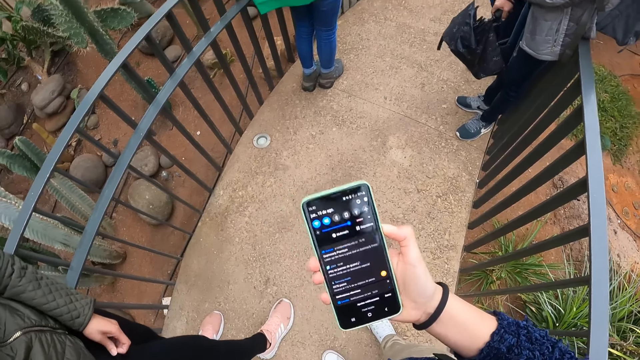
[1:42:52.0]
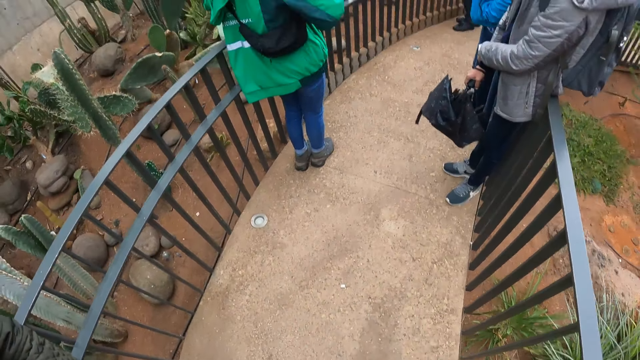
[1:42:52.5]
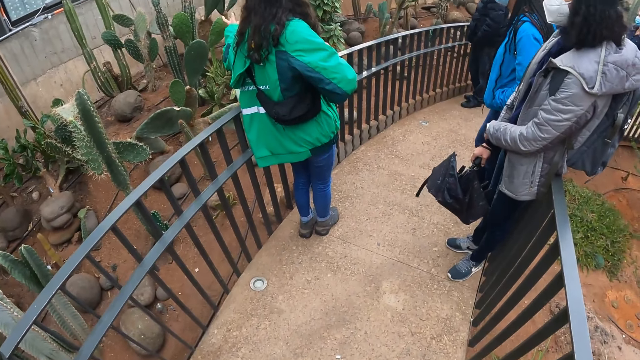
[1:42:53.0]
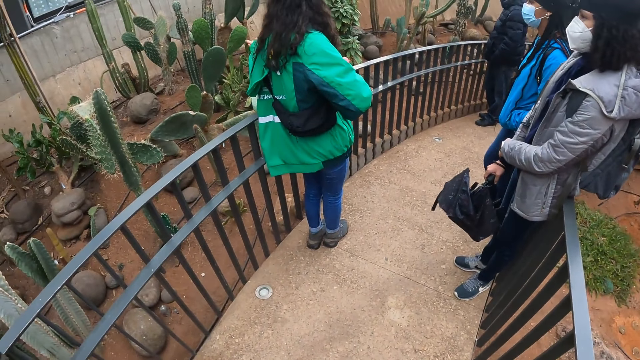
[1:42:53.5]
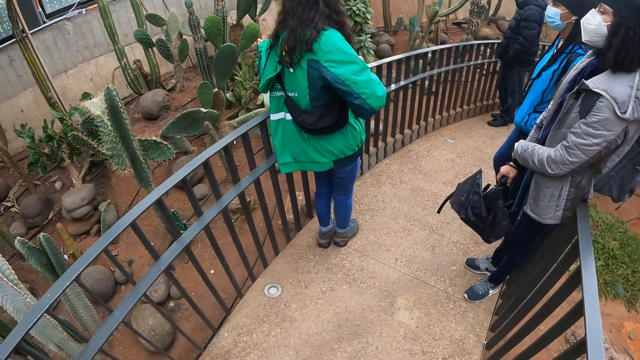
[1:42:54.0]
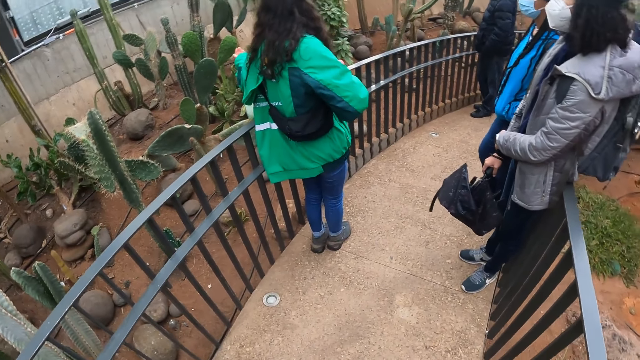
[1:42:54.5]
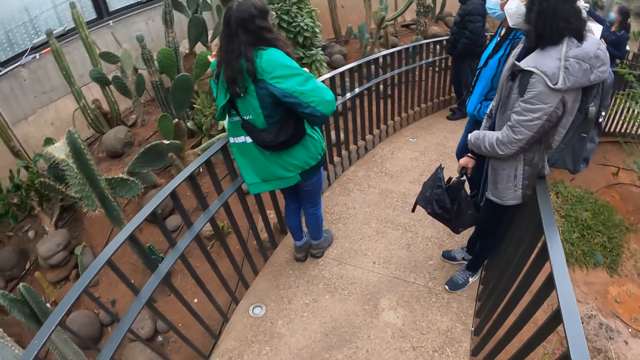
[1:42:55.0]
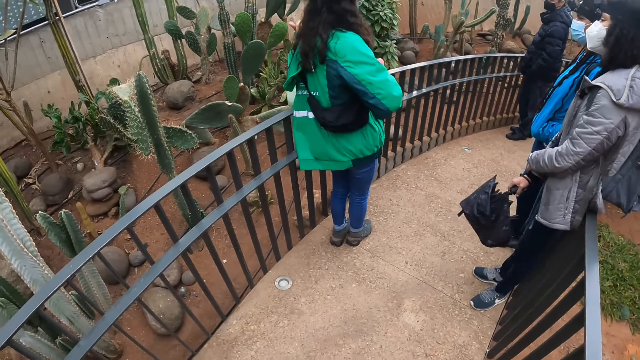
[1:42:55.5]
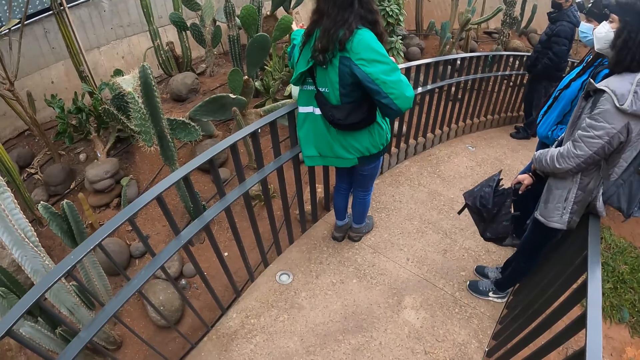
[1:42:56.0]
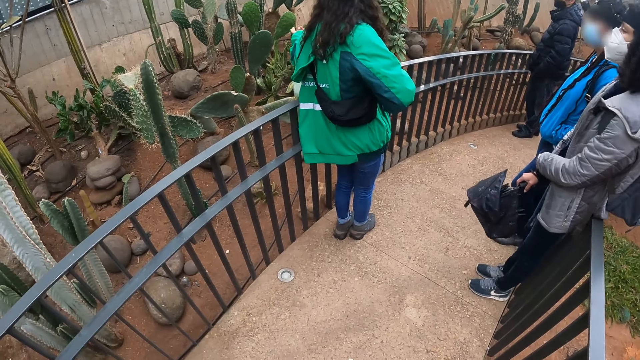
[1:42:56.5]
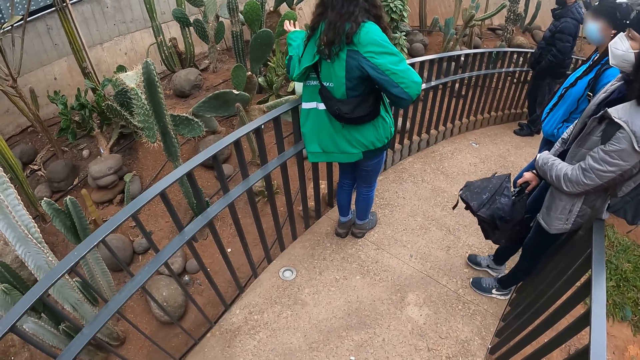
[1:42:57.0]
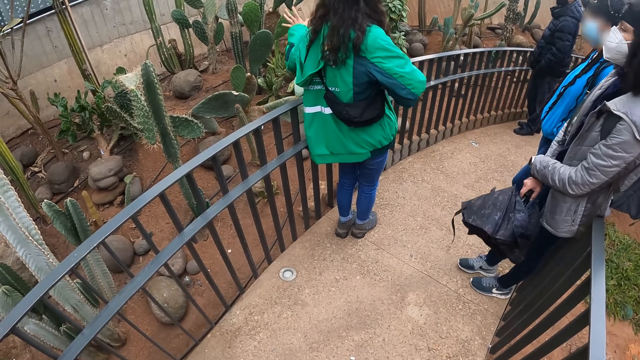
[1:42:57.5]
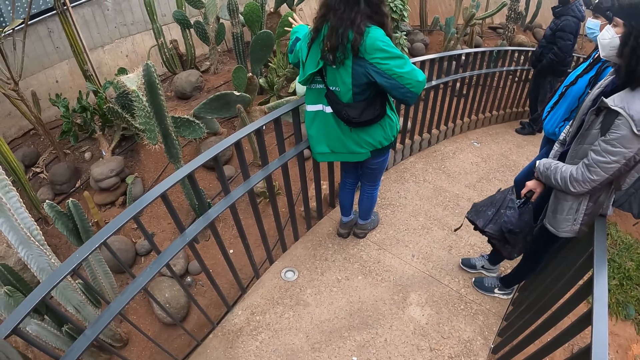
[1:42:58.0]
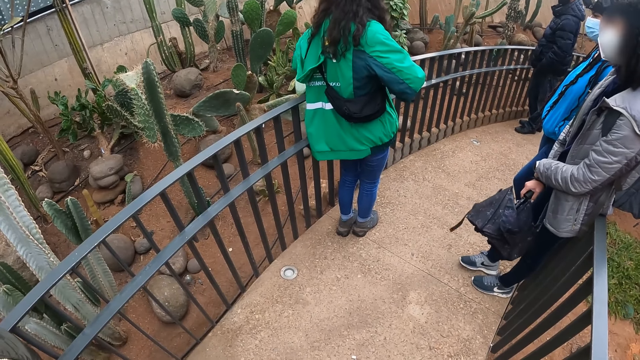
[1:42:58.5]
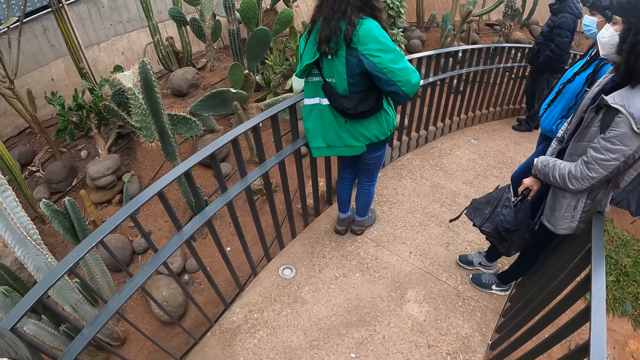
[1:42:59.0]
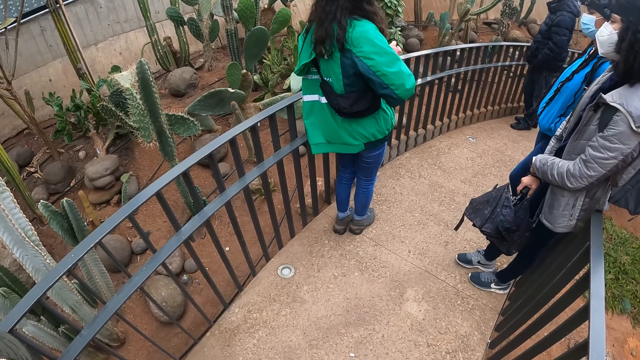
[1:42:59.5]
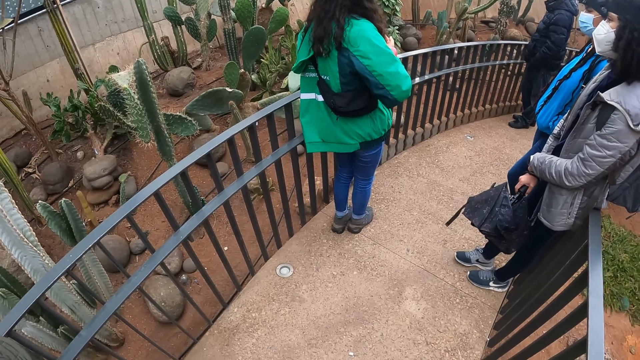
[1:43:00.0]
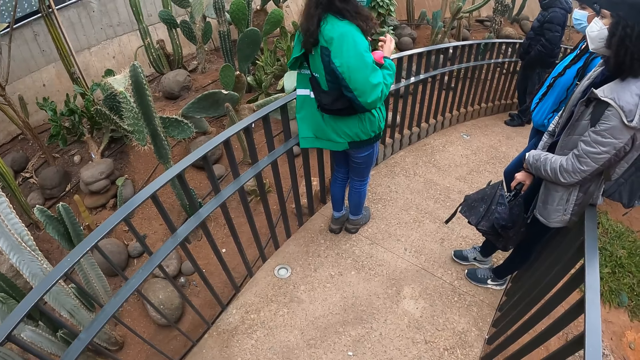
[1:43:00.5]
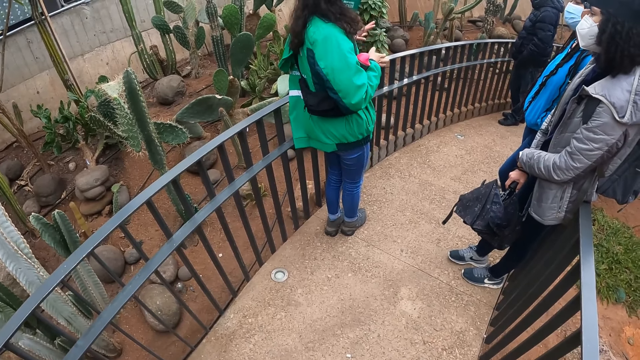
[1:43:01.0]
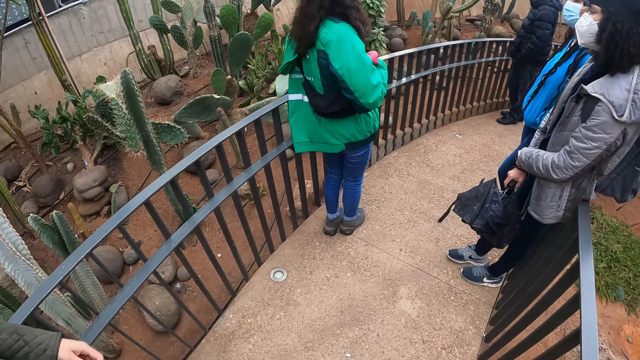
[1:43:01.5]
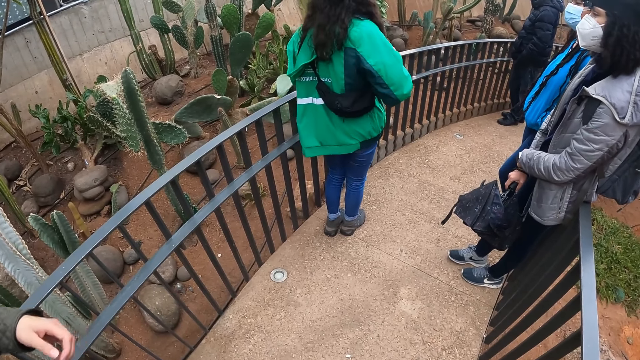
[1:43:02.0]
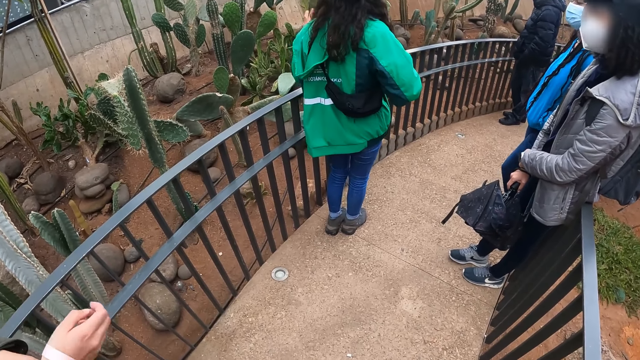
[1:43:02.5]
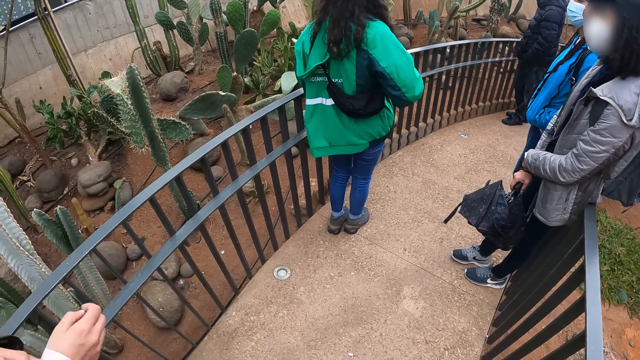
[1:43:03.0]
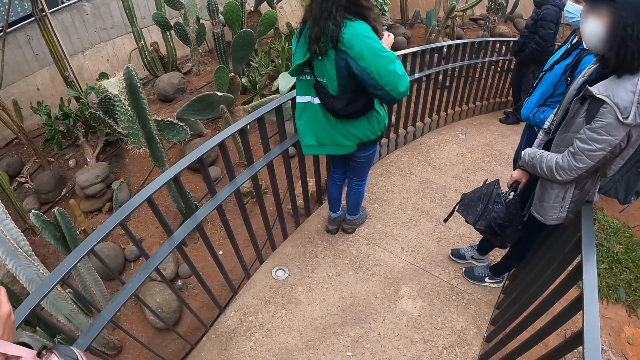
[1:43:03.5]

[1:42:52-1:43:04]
The camera wearer puts the phone in her right hand into her pocket. She looks around.

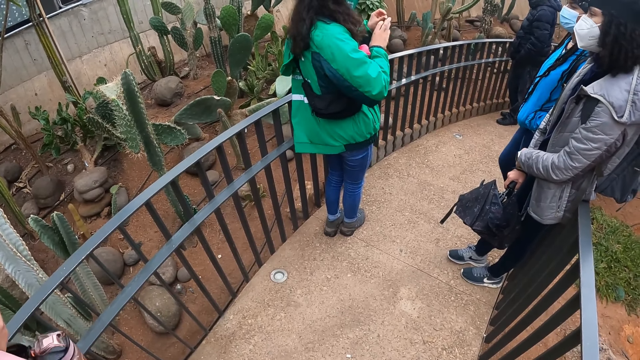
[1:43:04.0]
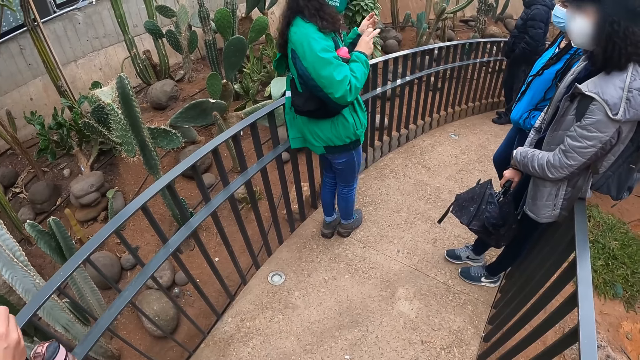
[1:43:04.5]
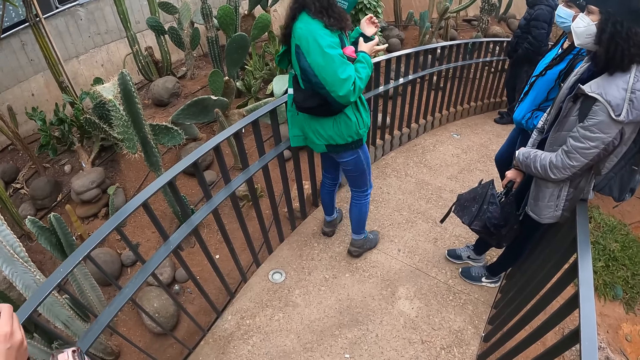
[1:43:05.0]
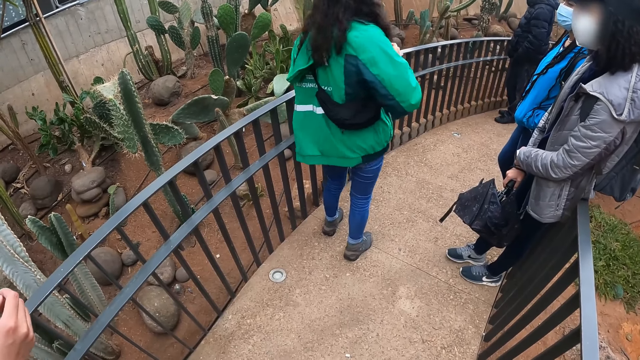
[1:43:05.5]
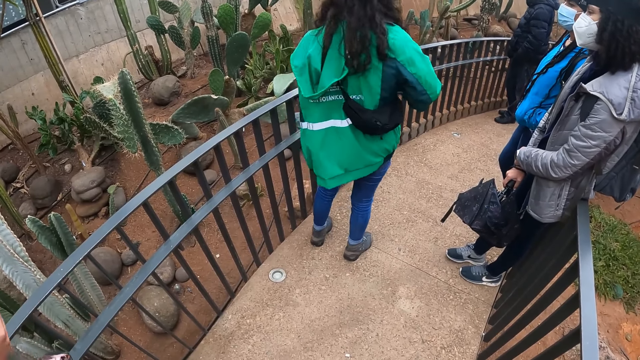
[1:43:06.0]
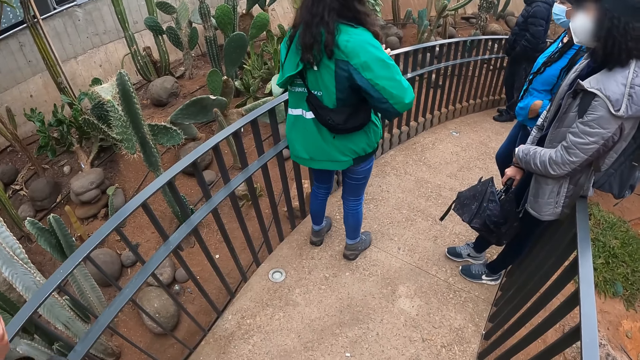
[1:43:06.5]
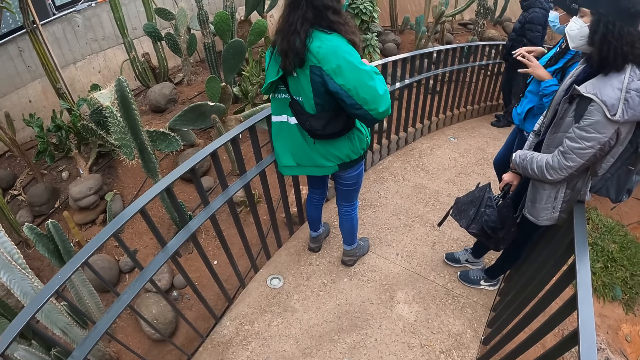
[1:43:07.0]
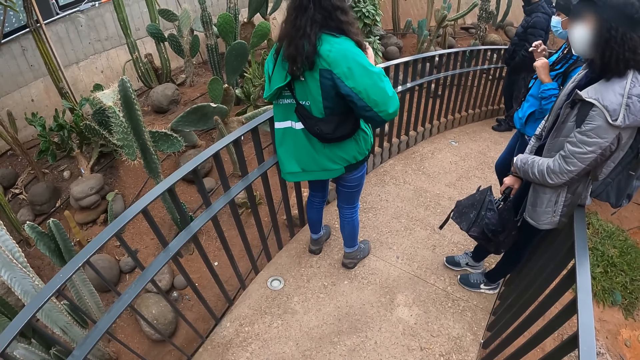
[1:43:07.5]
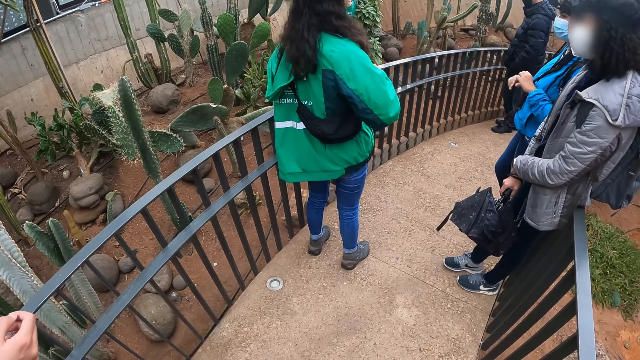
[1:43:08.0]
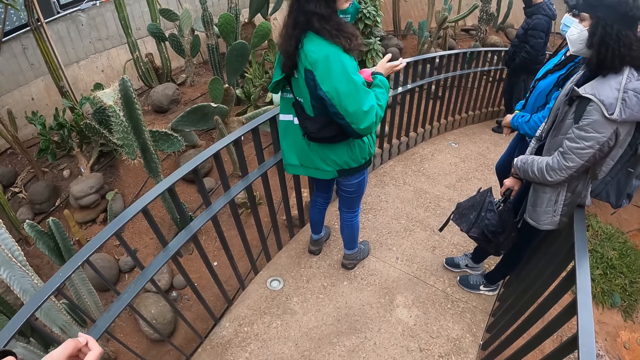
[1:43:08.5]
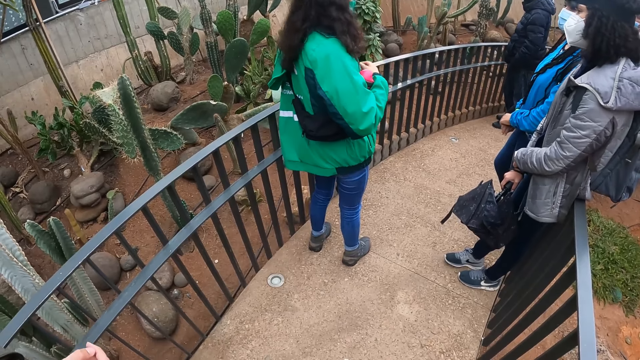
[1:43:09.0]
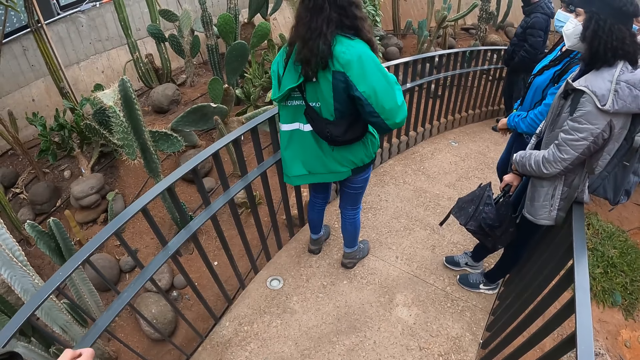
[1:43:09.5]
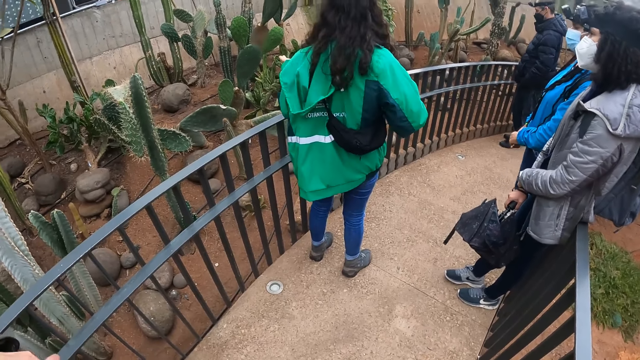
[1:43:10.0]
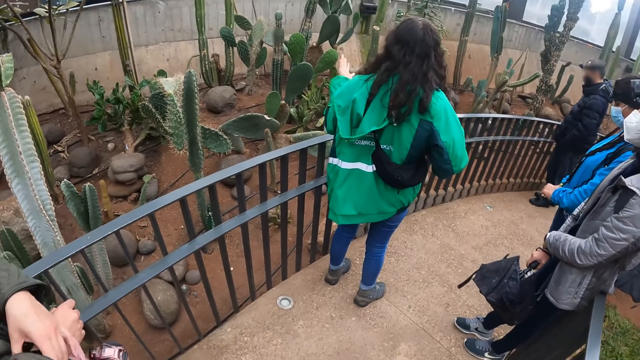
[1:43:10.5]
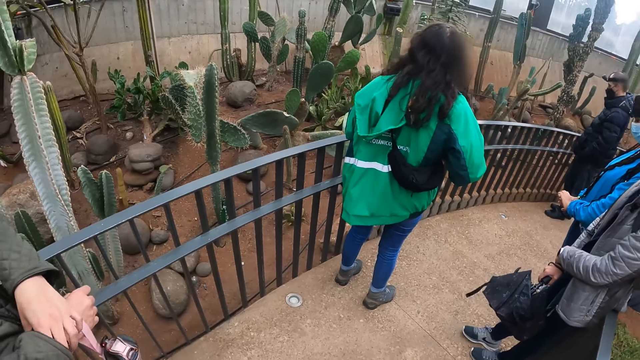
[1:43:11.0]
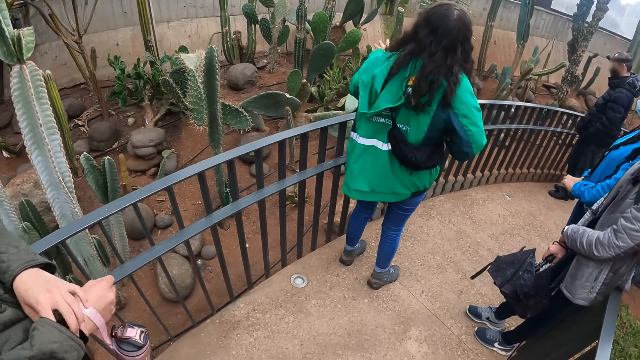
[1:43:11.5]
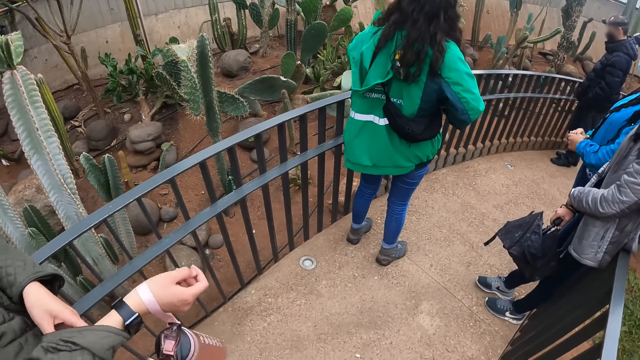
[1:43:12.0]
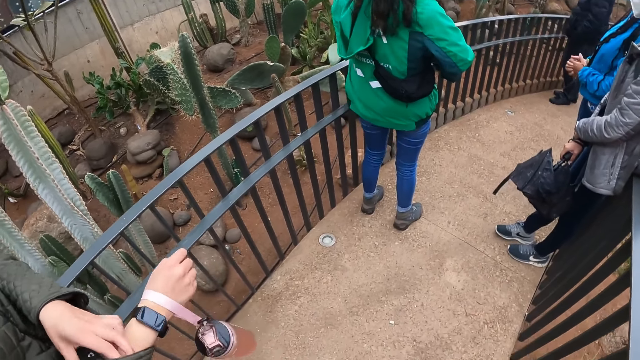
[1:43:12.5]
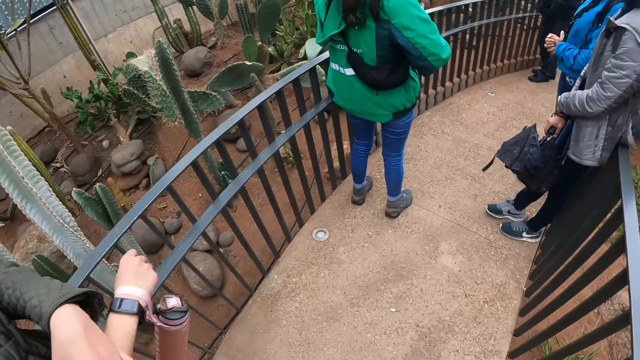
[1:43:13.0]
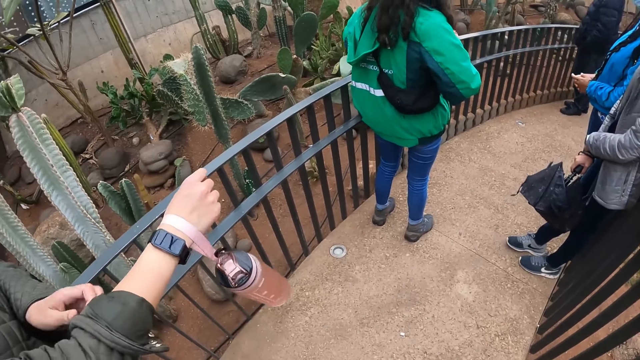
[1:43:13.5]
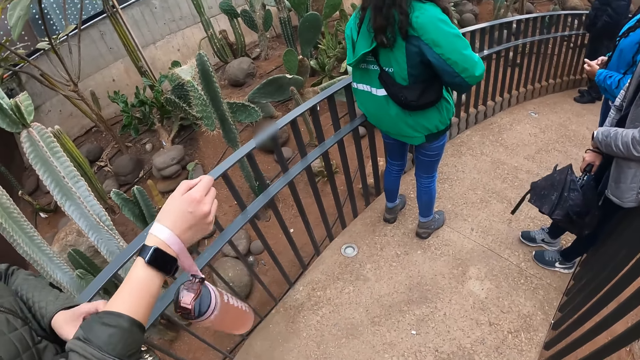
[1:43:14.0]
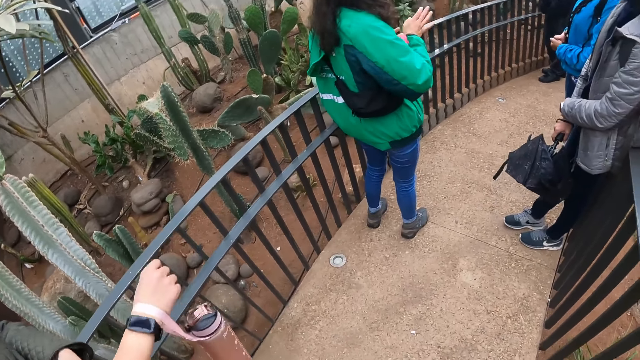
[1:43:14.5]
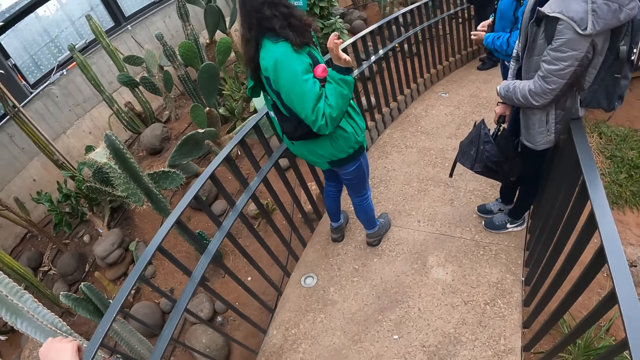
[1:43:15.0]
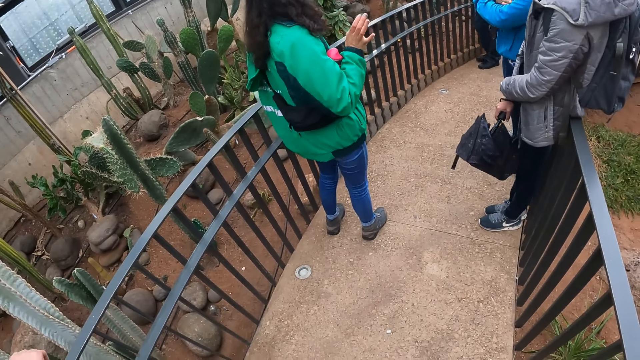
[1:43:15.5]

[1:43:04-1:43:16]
The camera wearer looks around.
